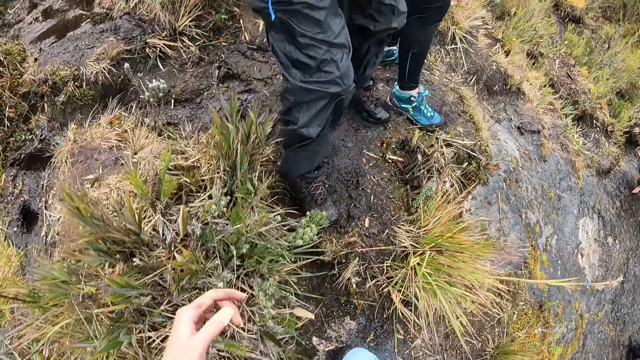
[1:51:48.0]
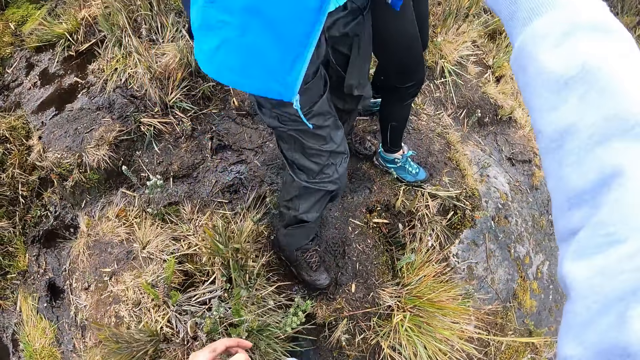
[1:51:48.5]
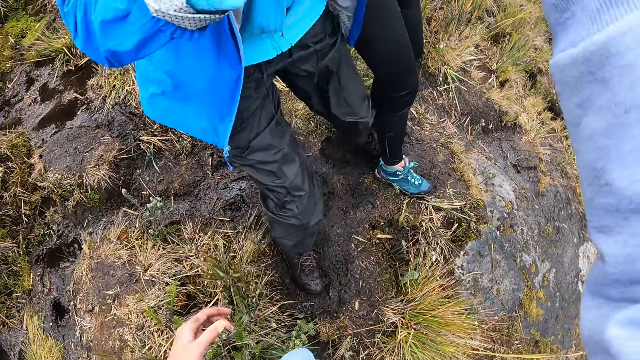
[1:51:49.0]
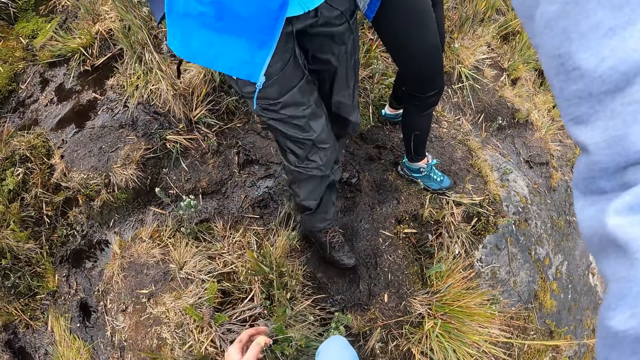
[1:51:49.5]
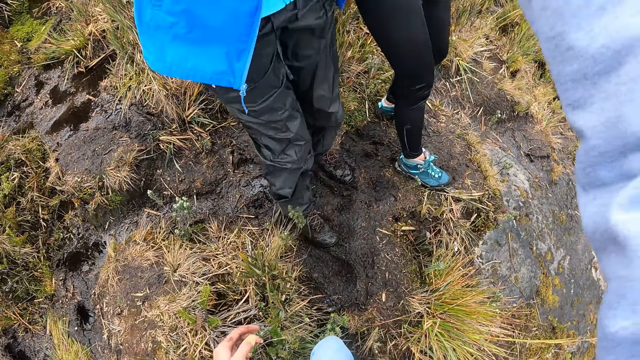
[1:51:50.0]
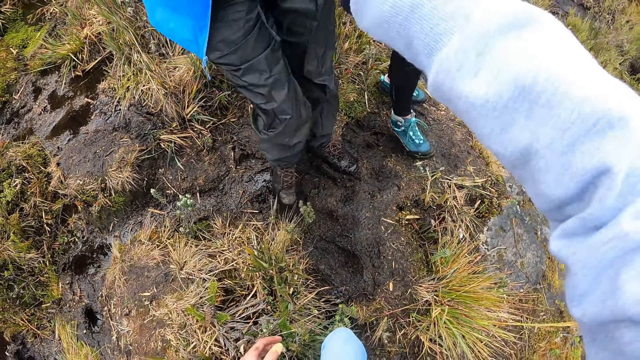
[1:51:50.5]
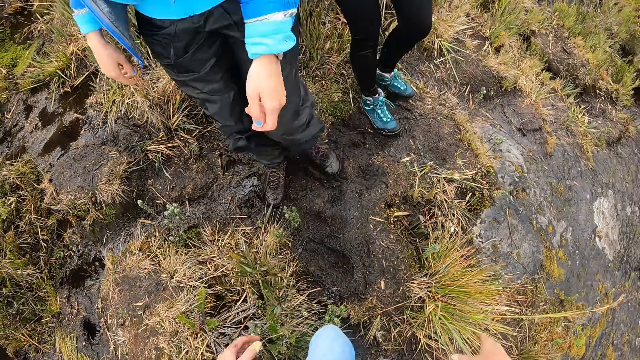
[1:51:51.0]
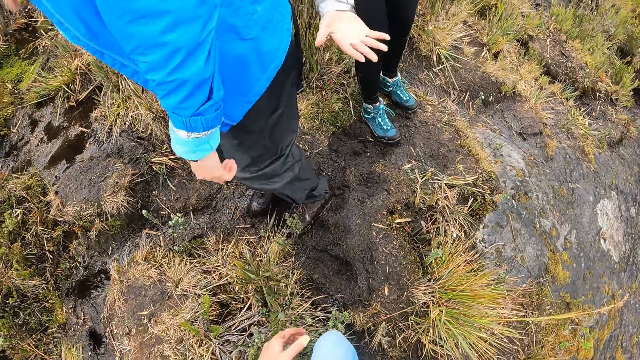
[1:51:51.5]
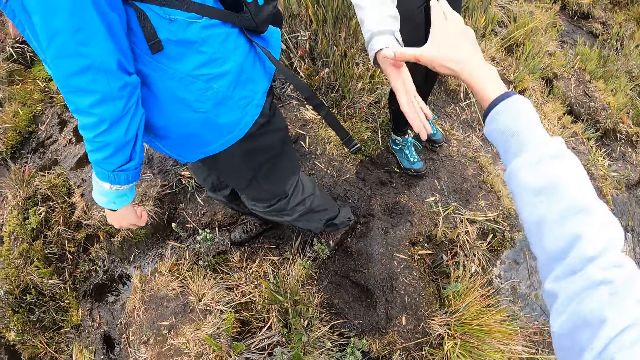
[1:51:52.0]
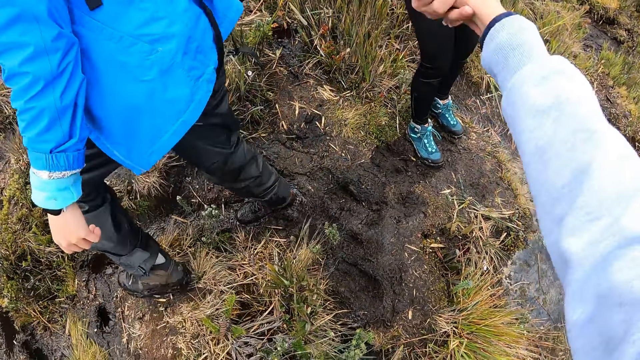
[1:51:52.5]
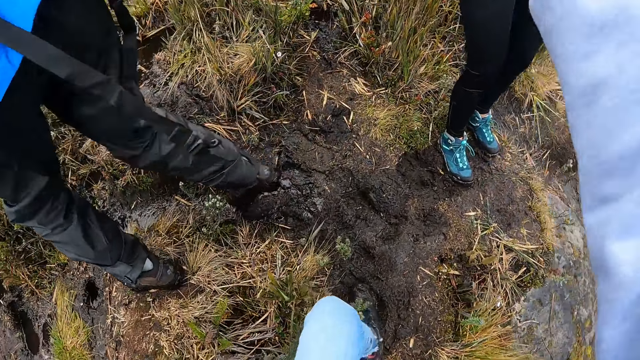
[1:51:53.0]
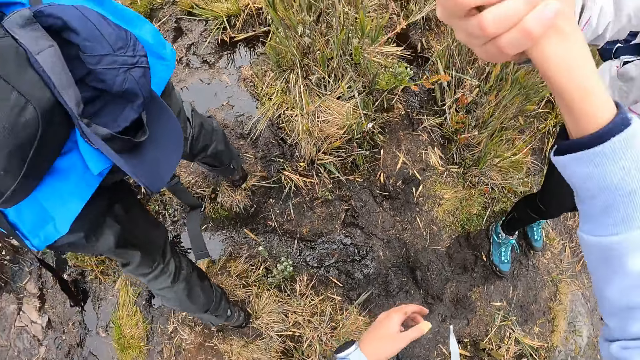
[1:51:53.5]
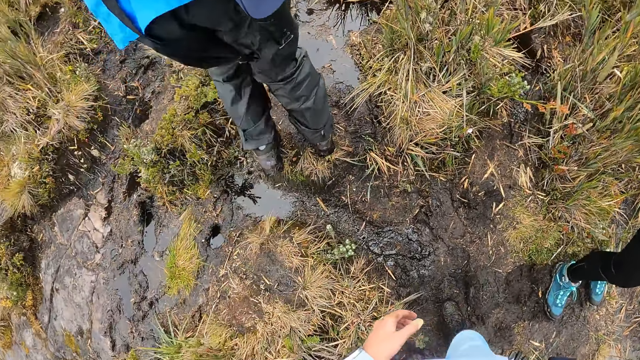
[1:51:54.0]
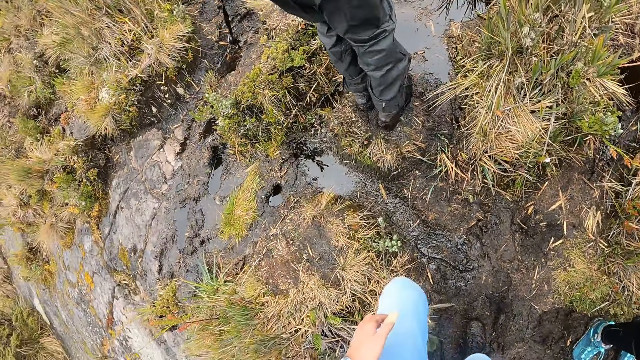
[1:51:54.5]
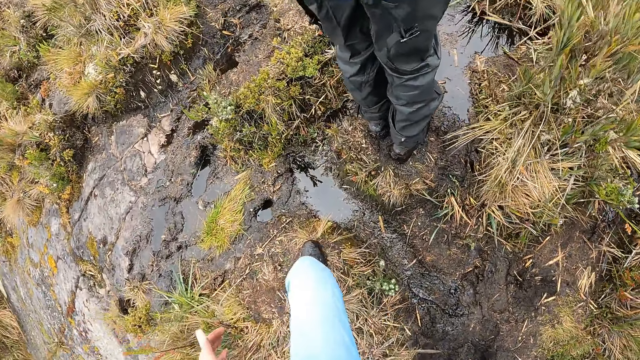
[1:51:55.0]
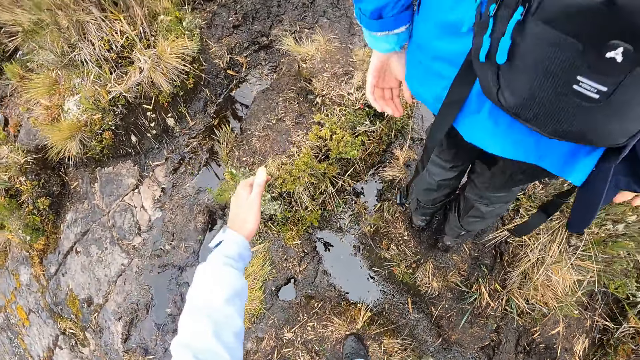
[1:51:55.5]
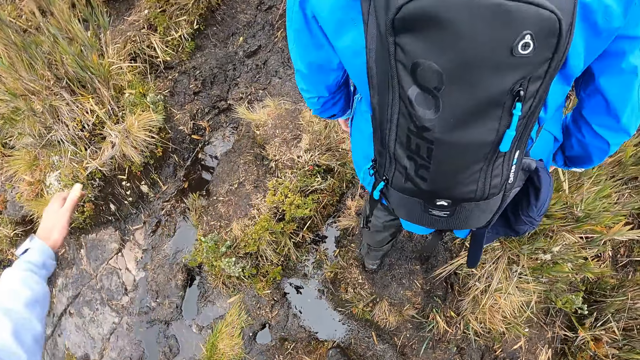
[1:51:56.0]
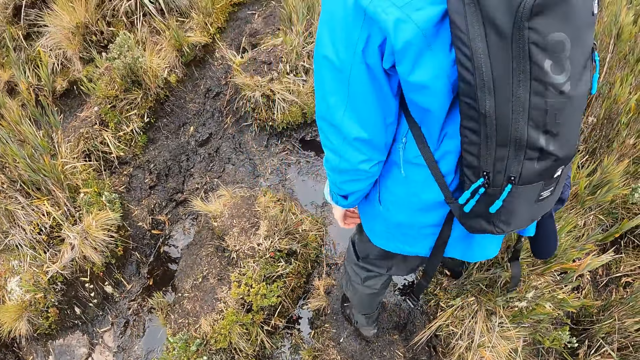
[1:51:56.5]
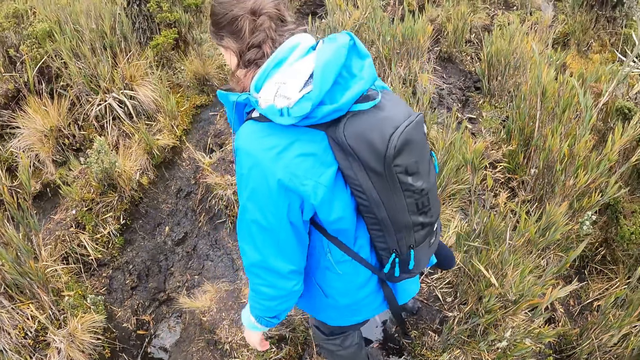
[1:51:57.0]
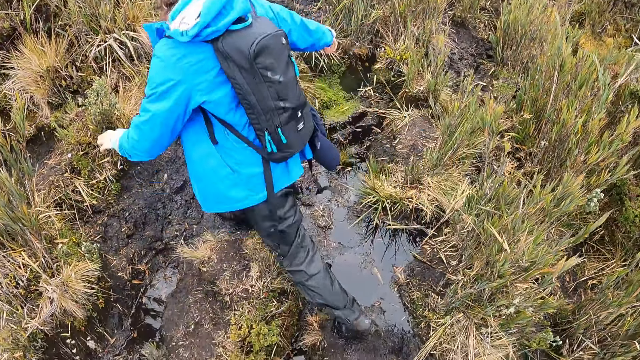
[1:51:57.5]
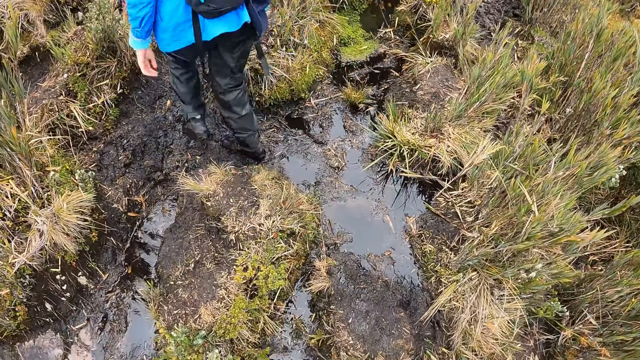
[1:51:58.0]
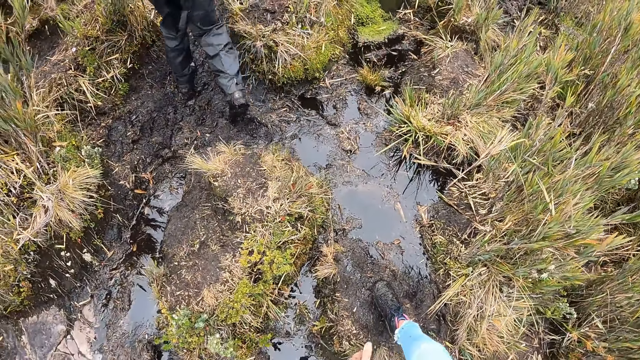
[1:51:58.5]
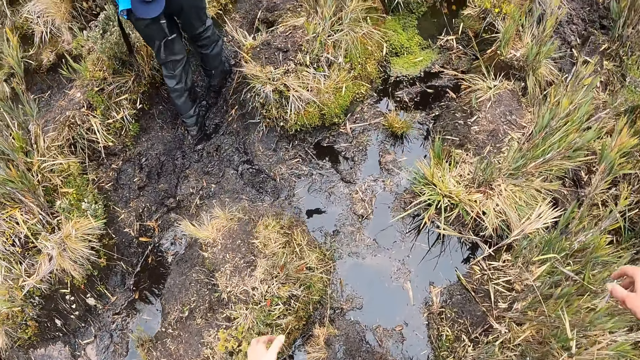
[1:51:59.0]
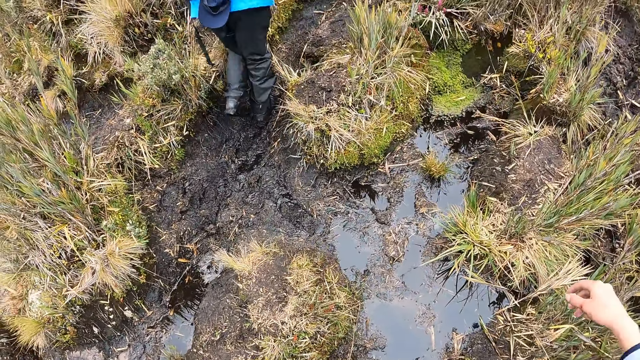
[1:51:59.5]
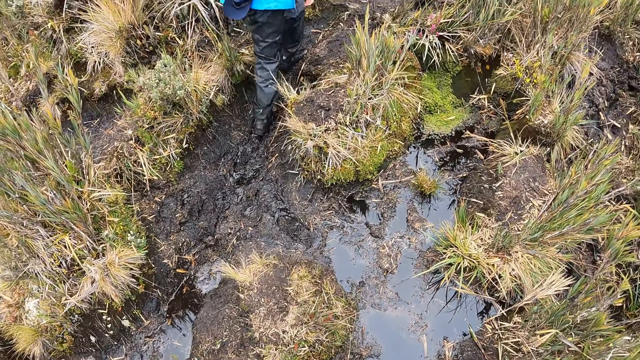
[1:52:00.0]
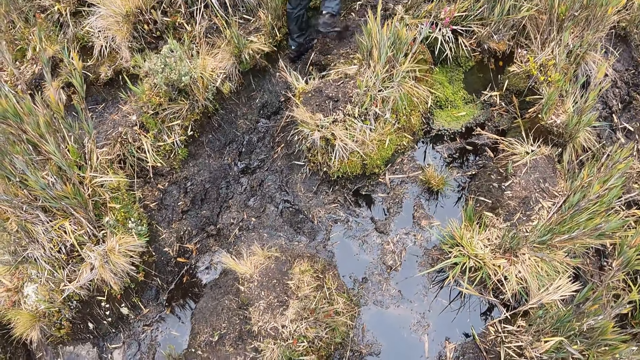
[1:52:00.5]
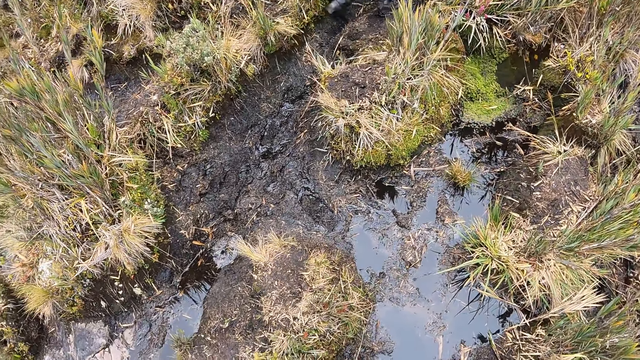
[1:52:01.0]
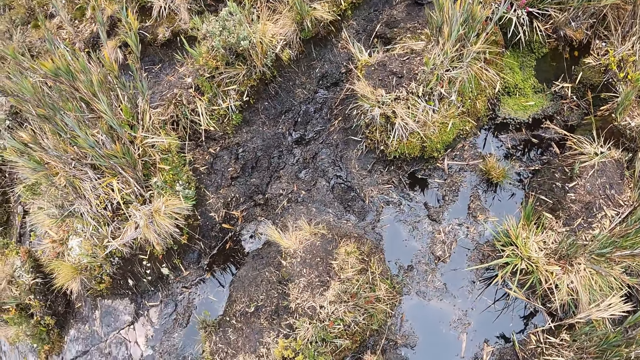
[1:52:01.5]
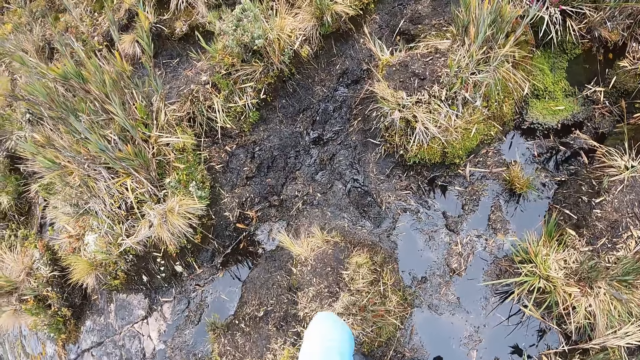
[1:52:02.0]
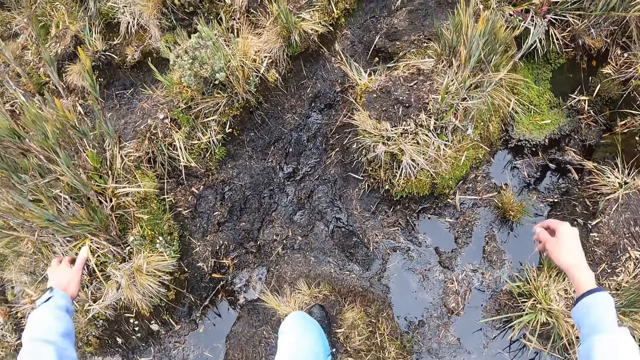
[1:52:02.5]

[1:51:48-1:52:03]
The camera wearer takes the right hand of the woman with her right hand. Another woman walks up the hill. The camera wearer walks up the hill on a muddy path.

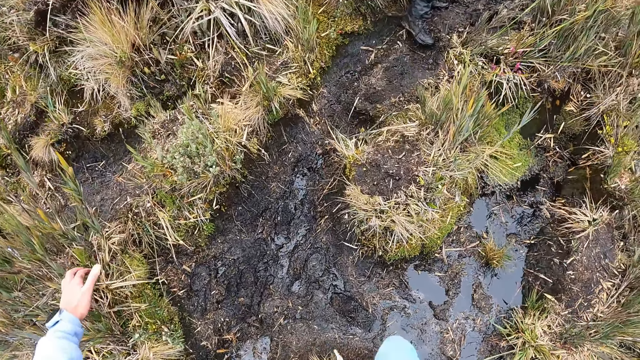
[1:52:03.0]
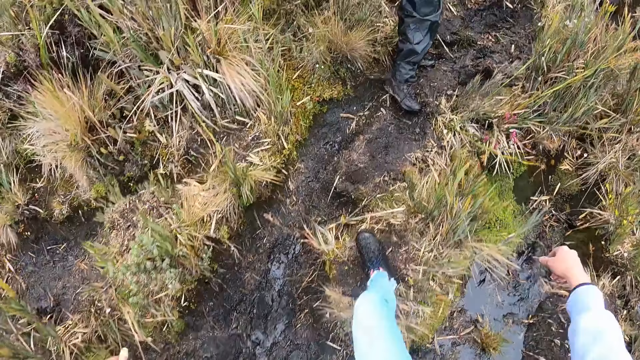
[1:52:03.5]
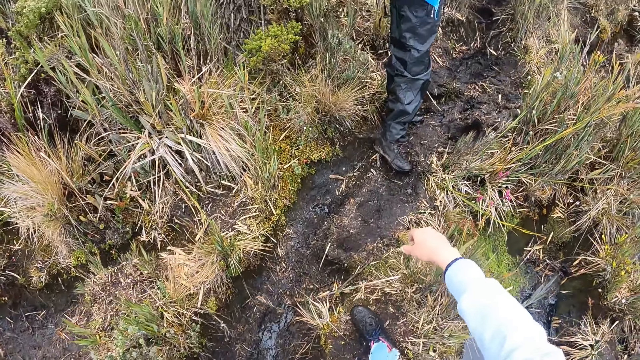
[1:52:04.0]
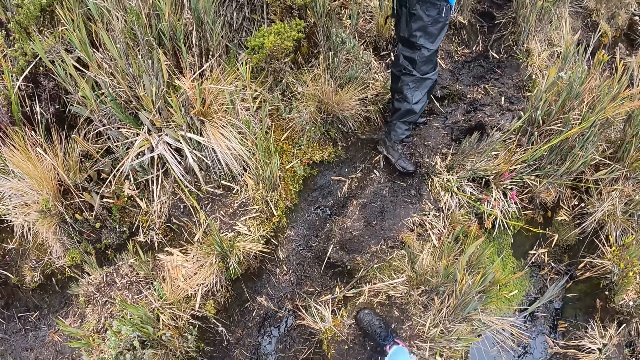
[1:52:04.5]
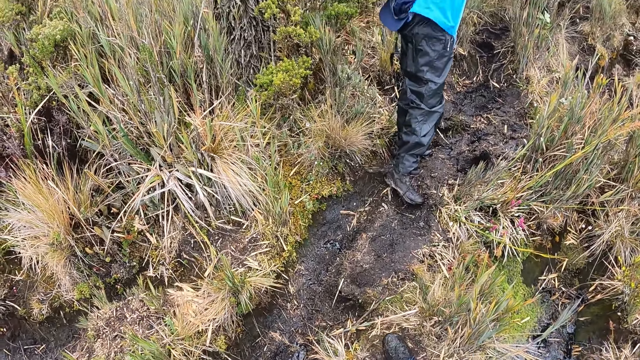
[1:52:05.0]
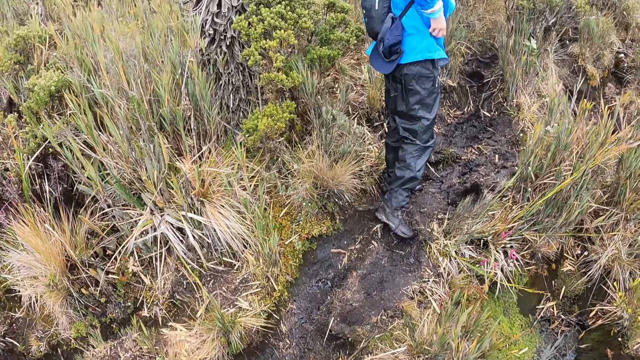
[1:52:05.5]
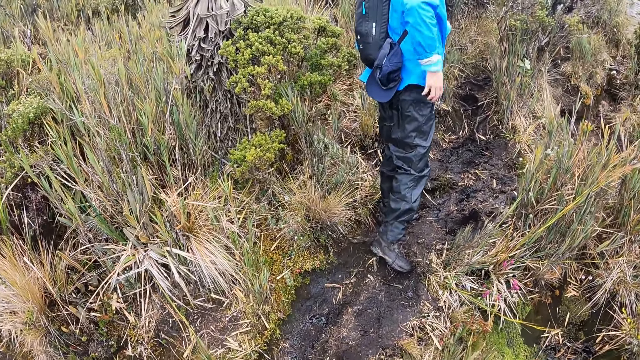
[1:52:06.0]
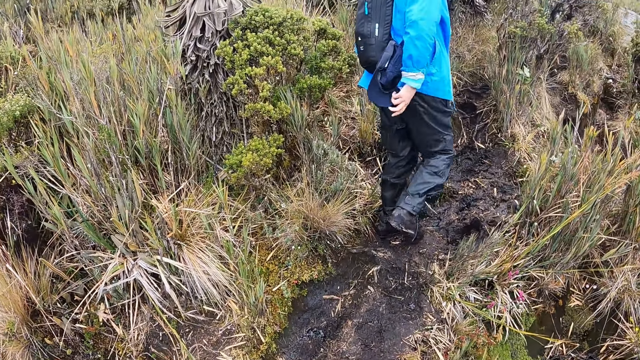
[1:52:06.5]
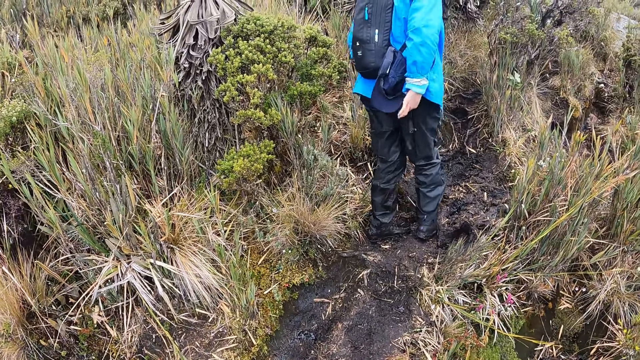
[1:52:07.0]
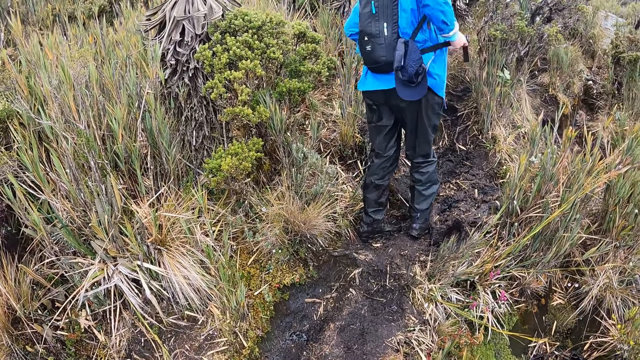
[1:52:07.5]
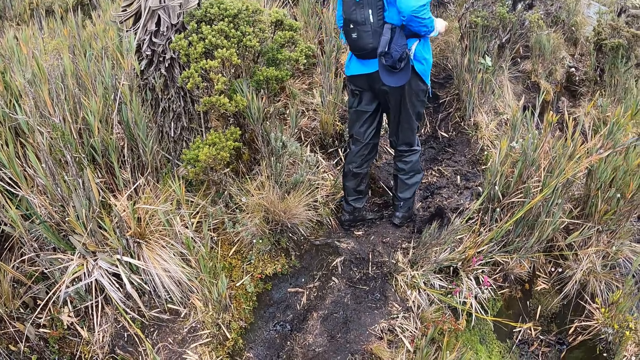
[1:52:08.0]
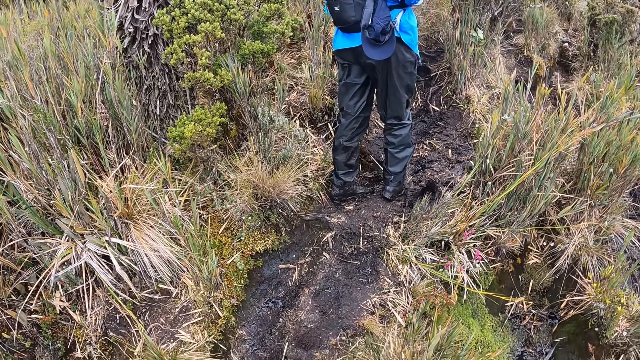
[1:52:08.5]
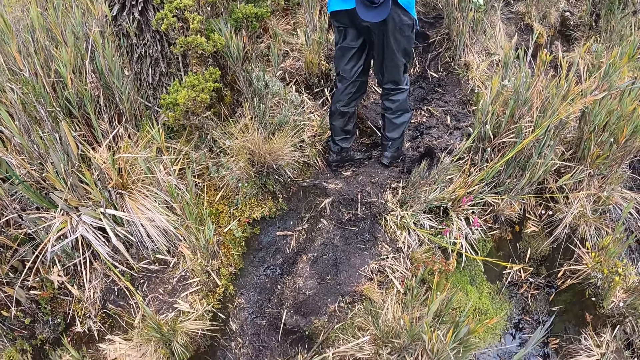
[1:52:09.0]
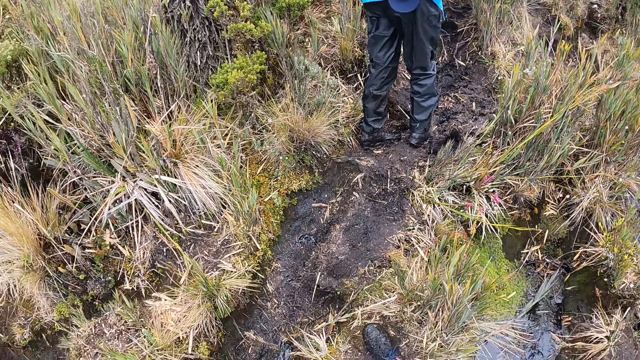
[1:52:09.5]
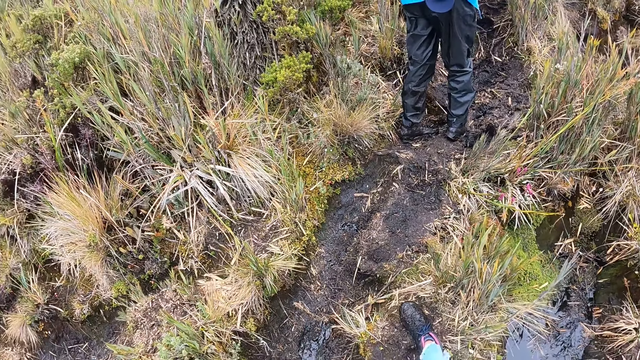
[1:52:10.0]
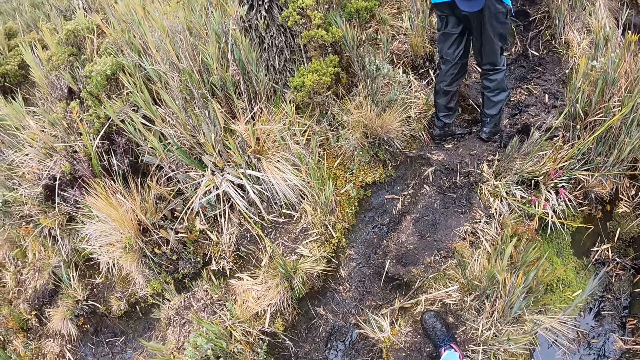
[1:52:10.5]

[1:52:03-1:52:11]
The woman fastens a backpack on her back with her right hand.
